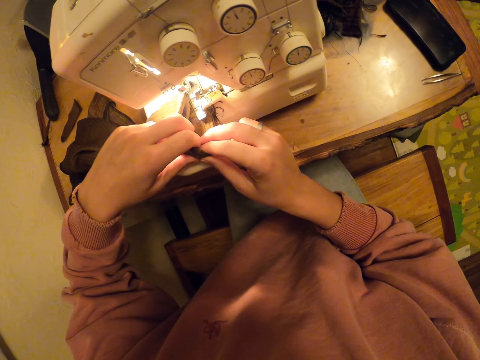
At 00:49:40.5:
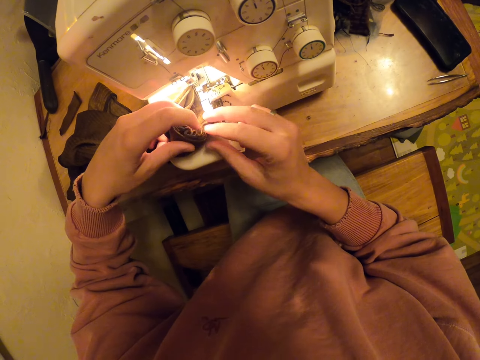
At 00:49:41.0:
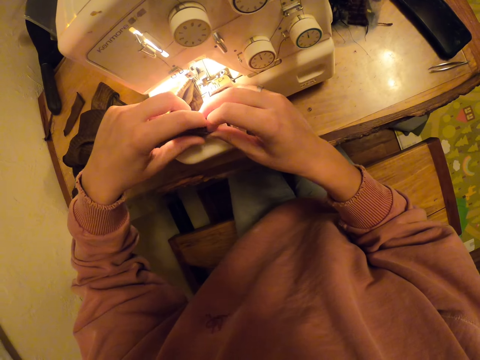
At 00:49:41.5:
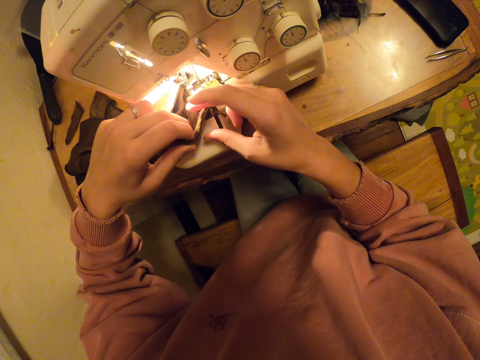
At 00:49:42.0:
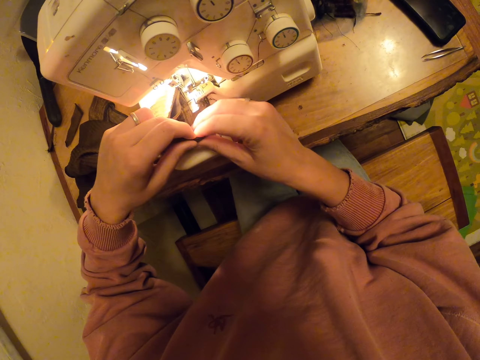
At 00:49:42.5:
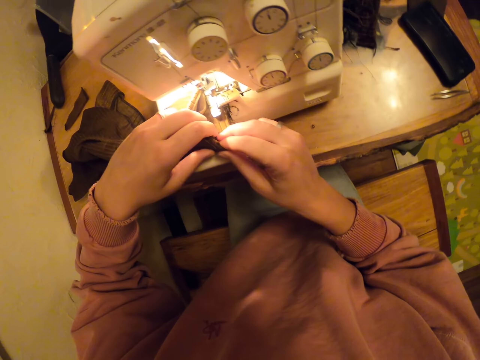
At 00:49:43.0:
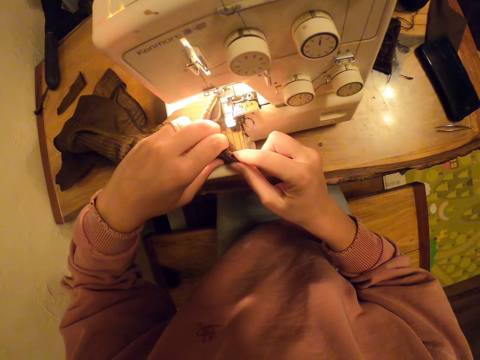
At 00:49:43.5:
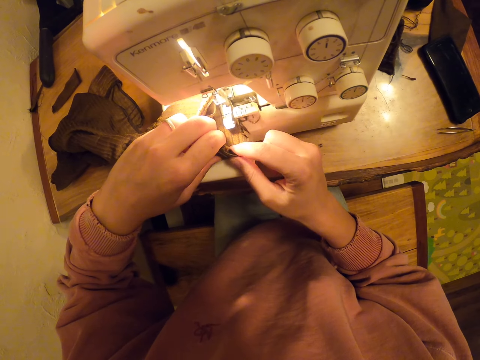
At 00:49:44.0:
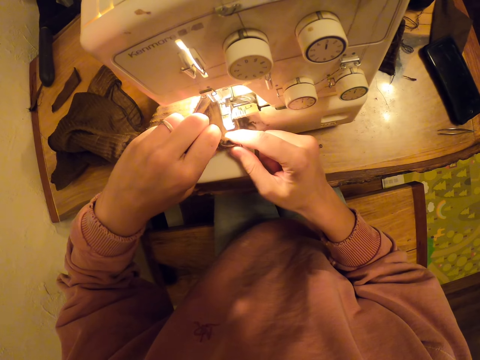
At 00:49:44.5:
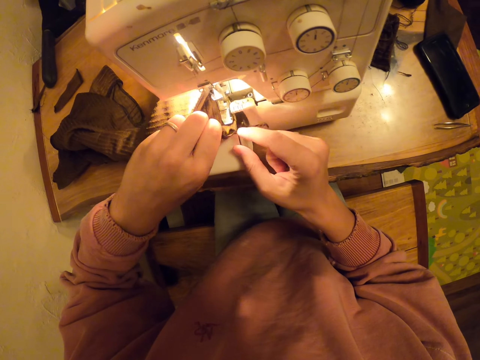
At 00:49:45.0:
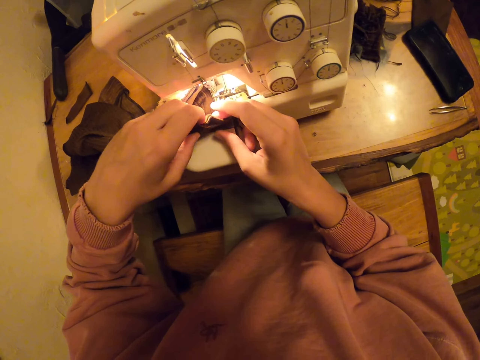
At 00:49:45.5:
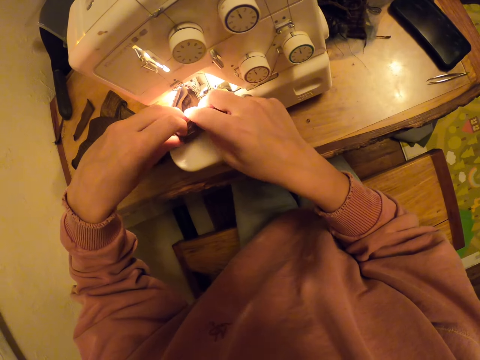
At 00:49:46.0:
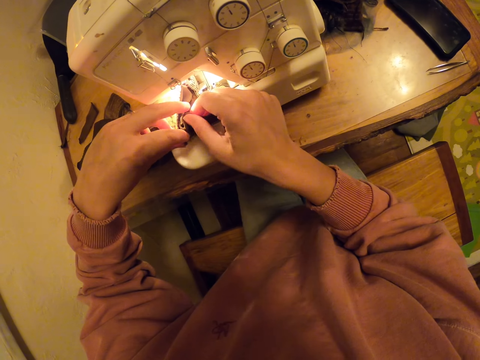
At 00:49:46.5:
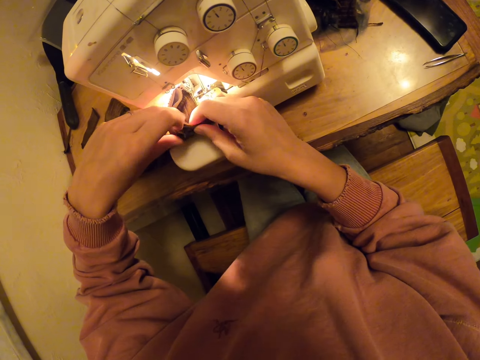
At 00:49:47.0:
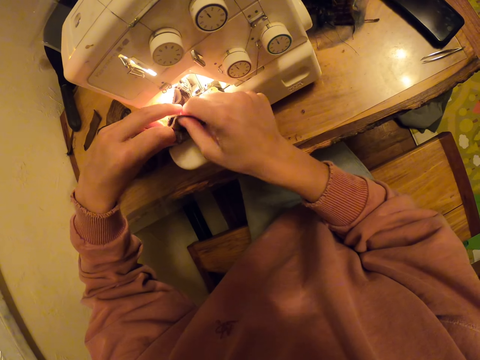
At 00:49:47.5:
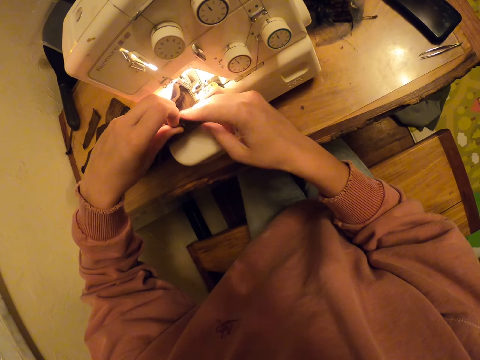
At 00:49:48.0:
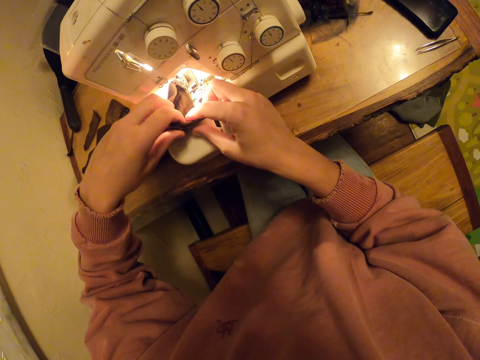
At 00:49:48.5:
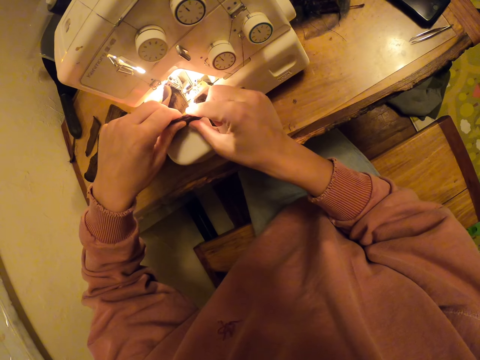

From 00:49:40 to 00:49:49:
The camera wearer sews the cloth with the sewing machine.

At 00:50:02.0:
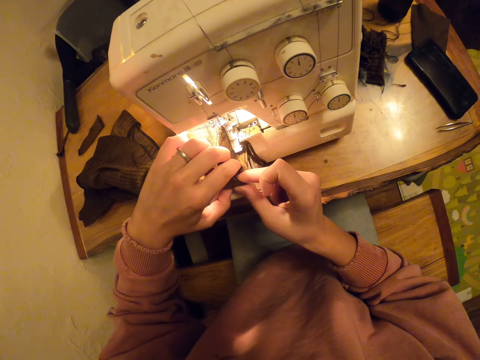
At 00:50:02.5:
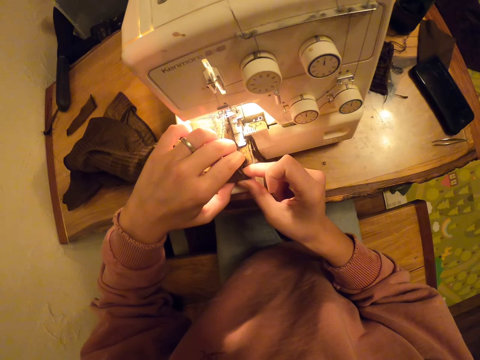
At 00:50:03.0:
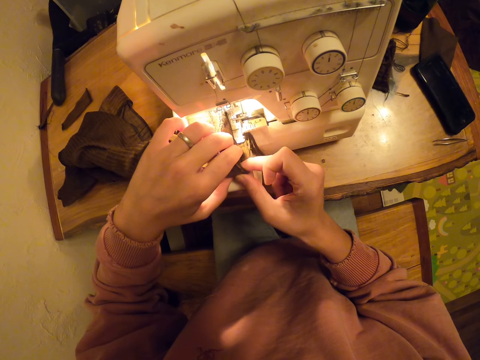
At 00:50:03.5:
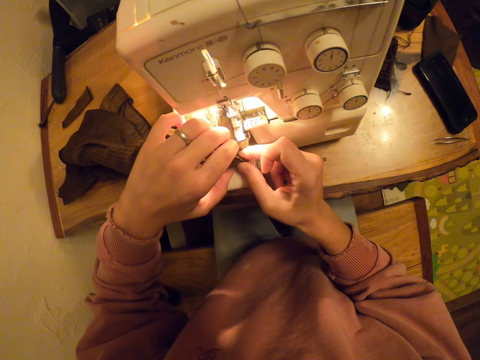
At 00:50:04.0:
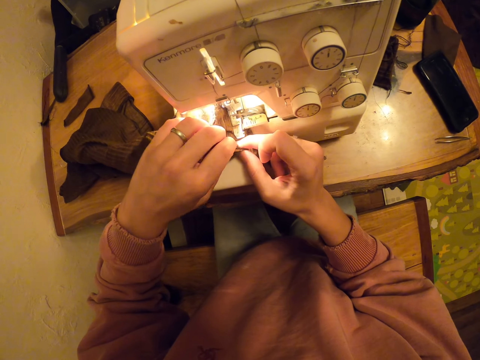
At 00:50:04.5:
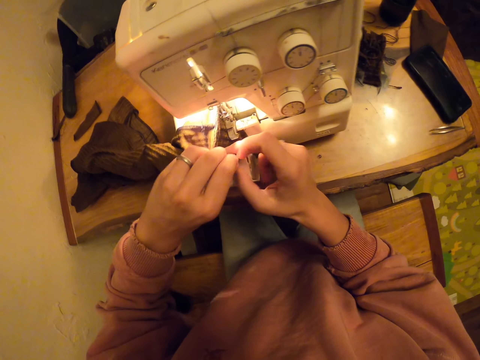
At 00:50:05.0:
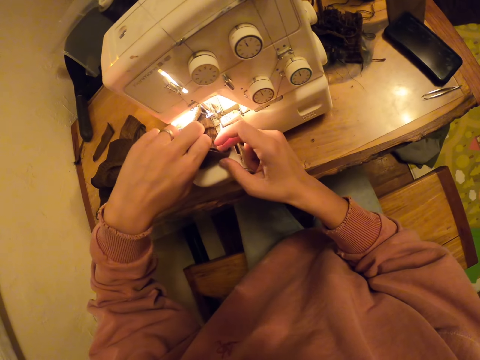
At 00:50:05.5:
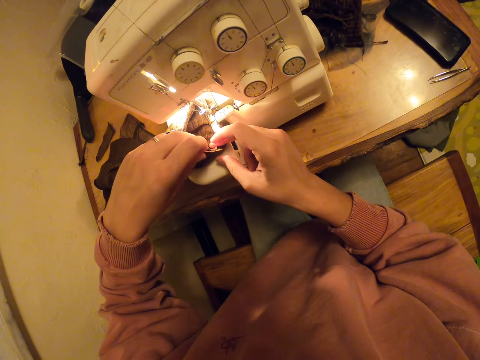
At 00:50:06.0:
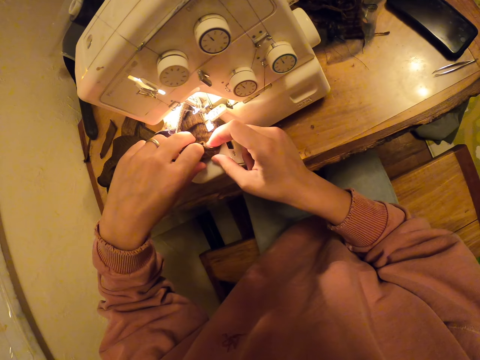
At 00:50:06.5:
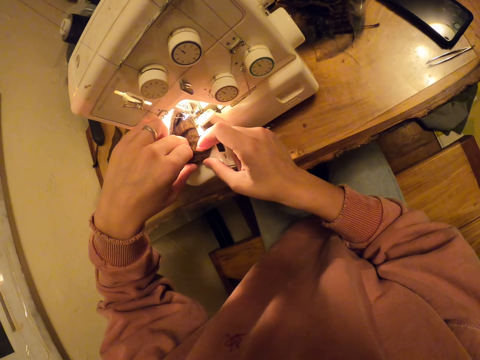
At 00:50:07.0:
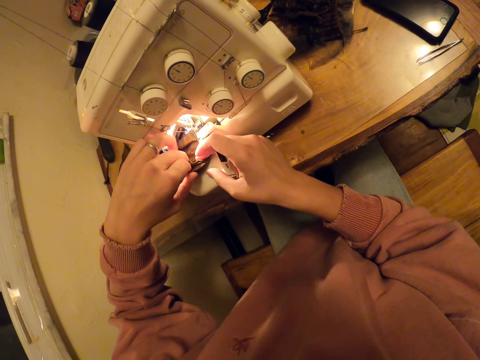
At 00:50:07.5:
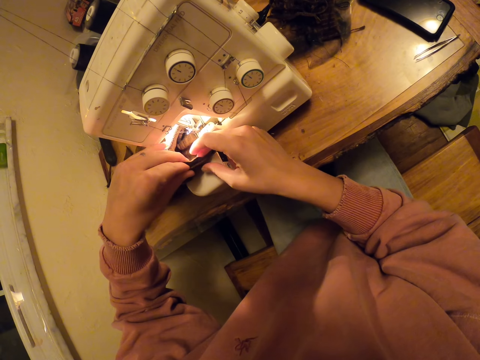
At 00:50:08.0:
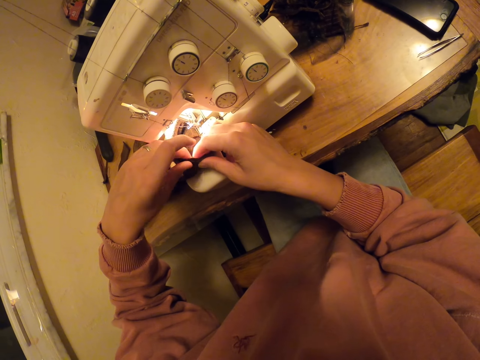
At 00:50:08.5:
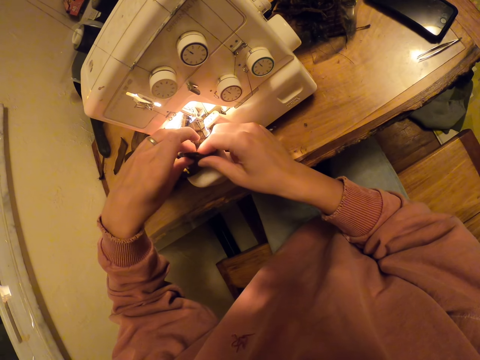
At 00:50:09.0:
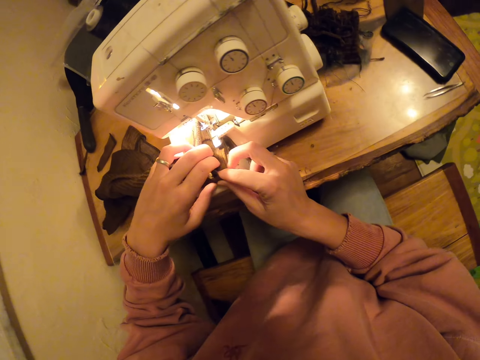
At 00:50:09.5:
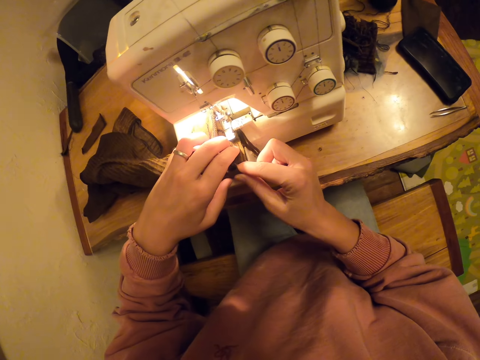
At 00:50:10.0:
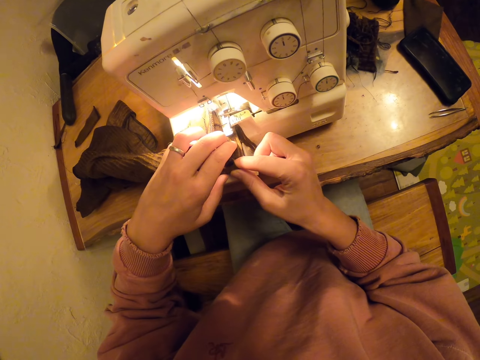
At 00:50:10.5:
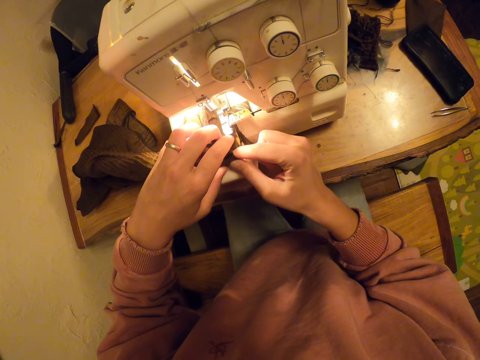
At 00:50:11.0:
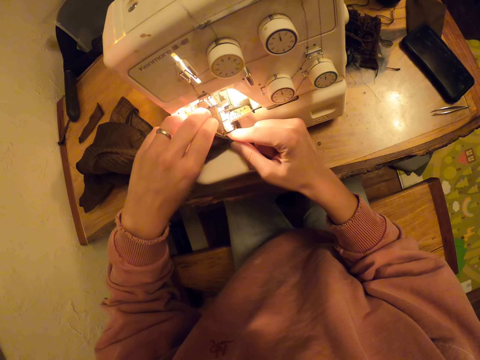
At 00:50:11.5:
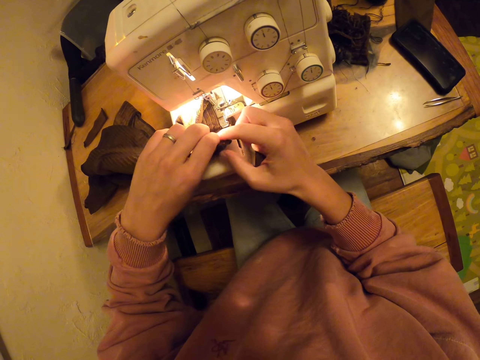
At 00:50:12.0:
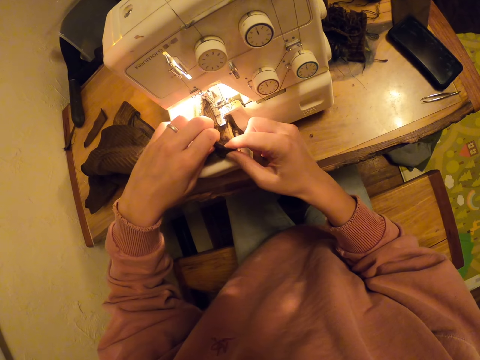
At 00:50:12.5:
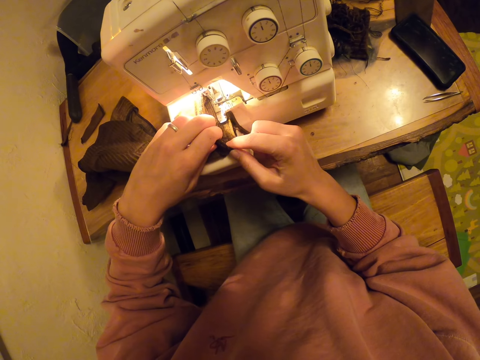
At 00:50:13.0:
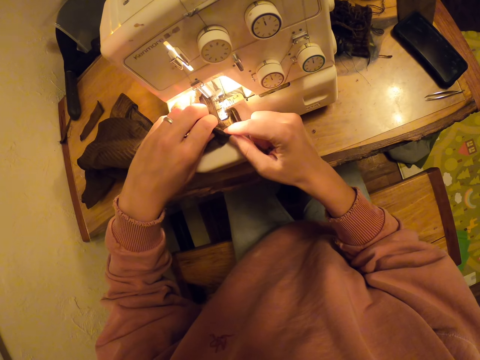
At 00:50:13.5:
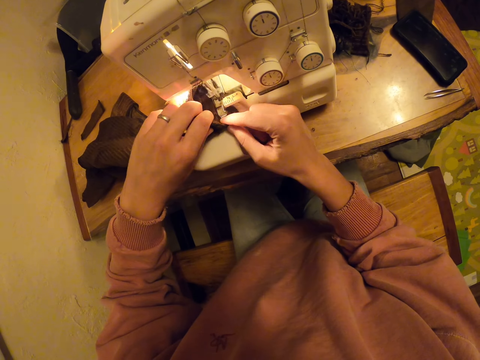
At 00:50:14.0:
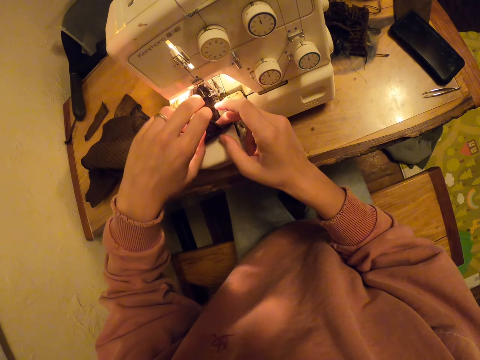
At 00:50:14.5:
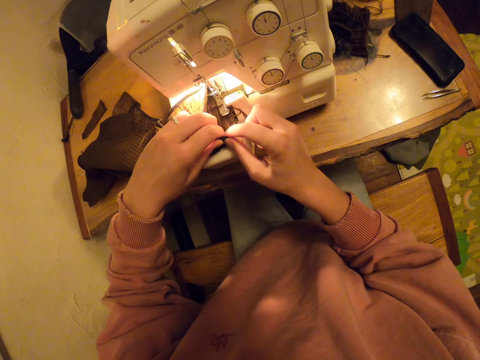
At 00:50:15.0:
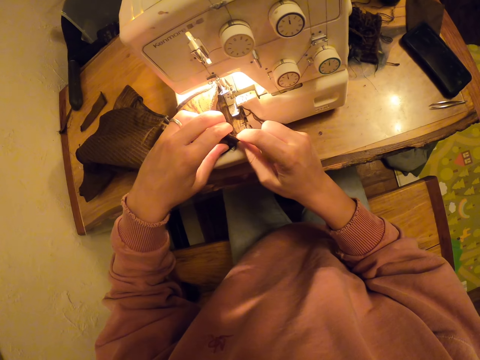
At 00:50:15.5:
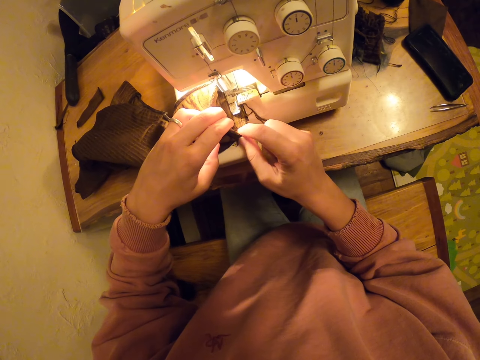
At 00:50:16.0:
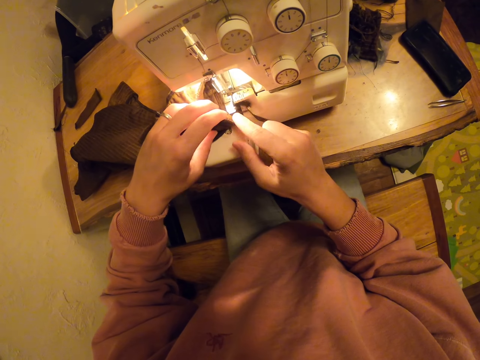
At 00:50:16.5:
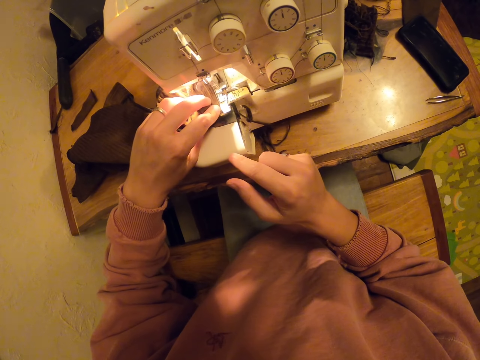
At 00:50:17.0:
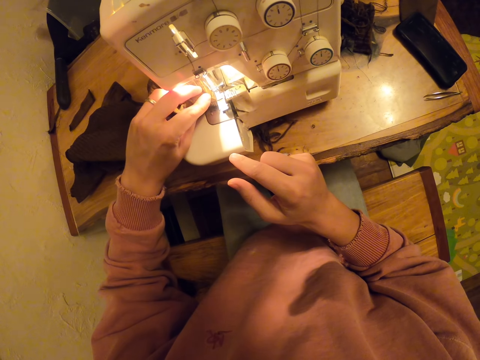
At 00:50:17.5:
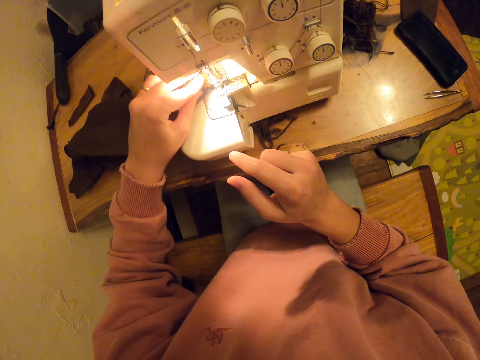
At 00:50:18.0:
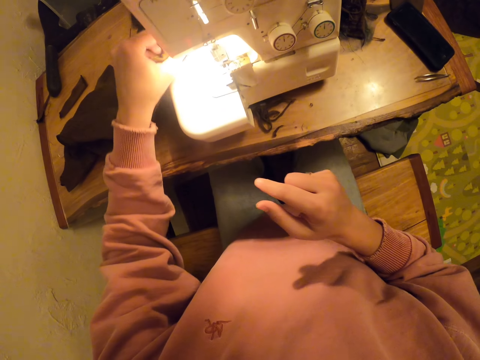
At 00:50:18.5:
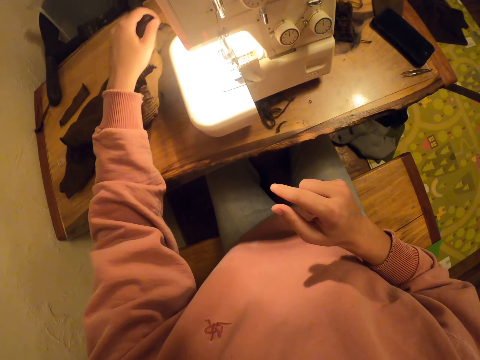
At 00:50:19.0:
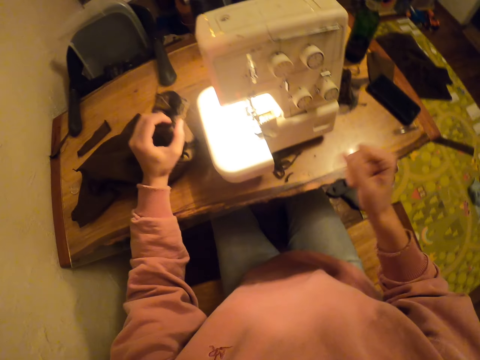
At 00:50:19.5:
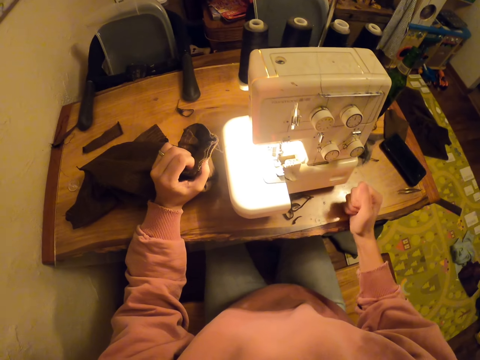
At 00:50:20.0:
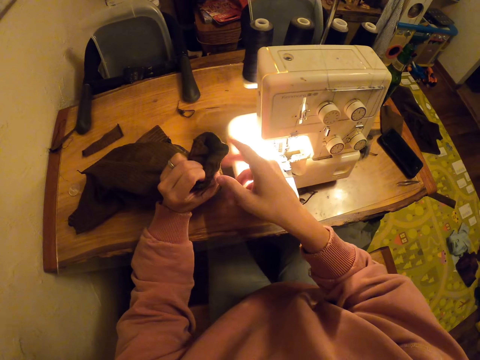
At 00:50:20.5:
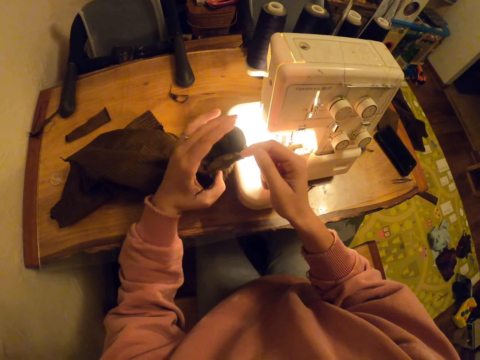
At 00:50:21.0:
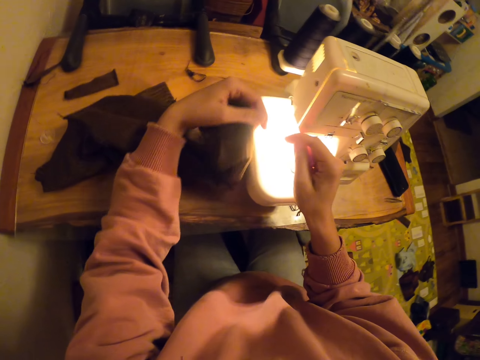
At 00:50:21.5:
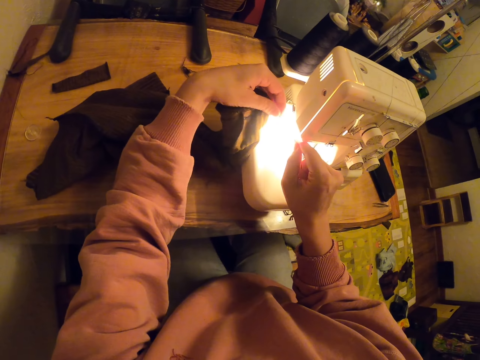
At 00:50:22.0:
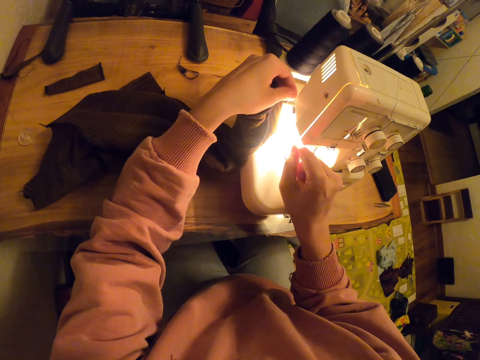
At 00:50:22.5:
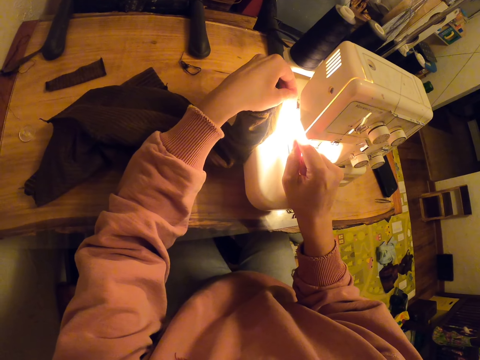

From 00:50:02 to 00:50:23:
The camera wearer sews a fabric. They hold the fabric. They sew the fabric. They remove thread on the material. They hold a cloth.
